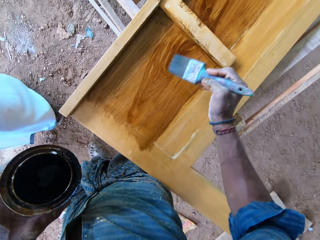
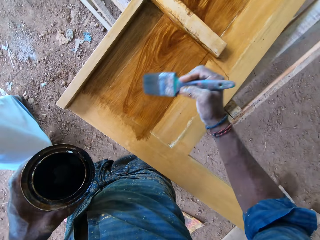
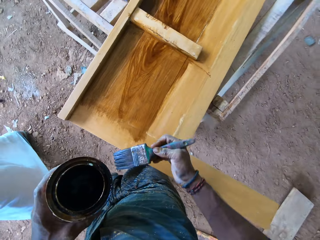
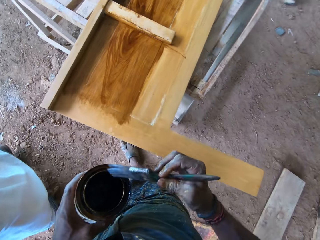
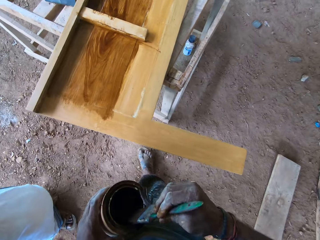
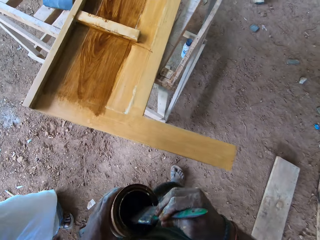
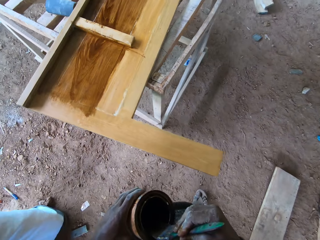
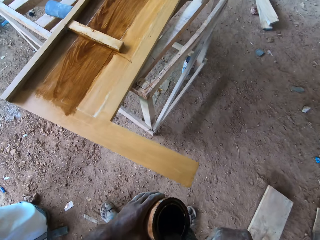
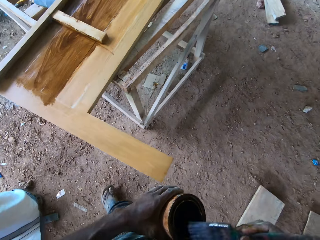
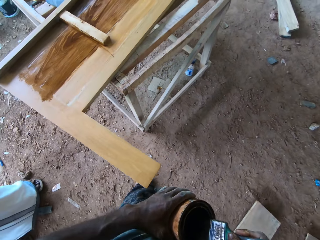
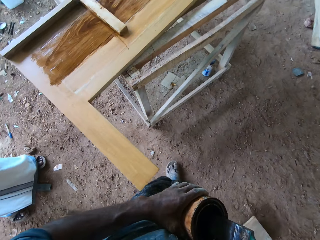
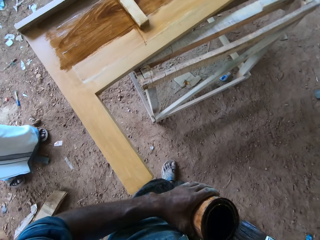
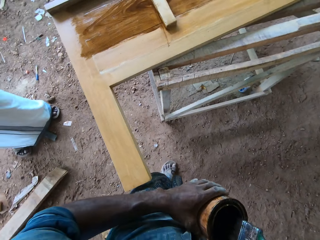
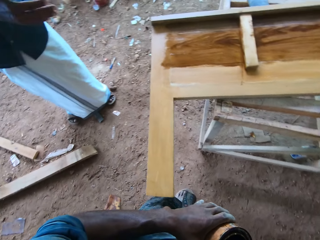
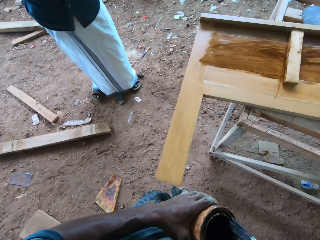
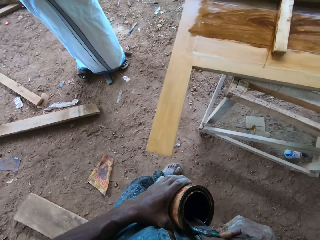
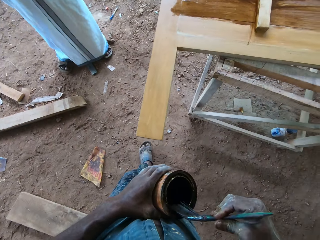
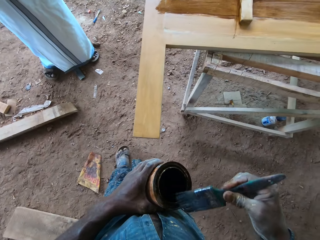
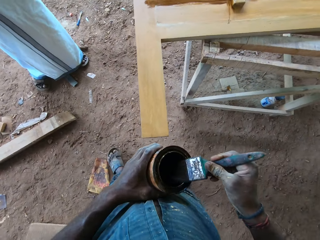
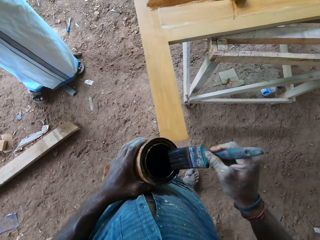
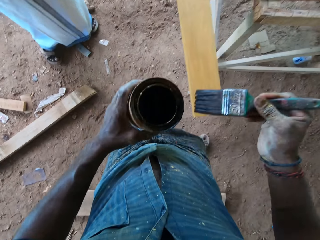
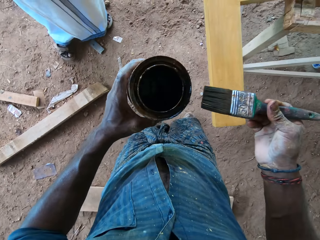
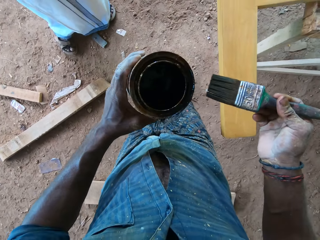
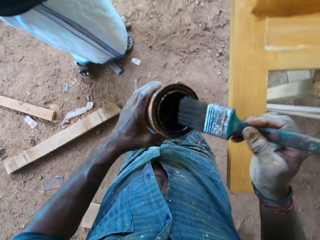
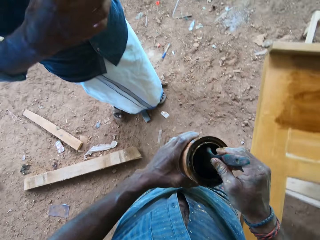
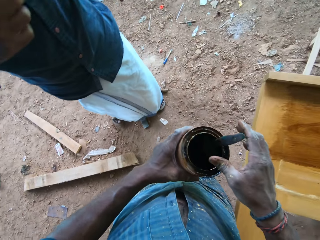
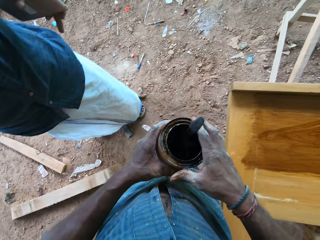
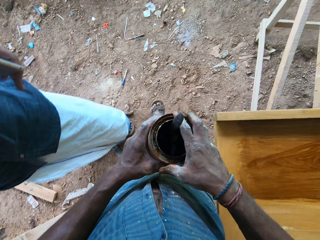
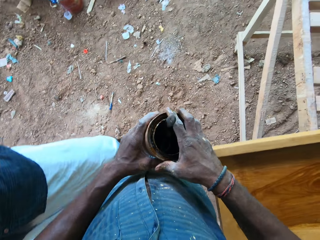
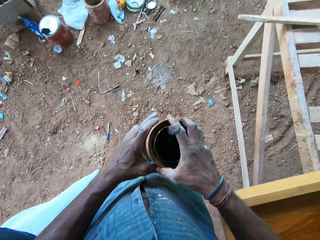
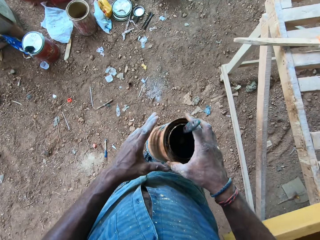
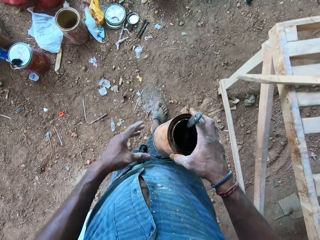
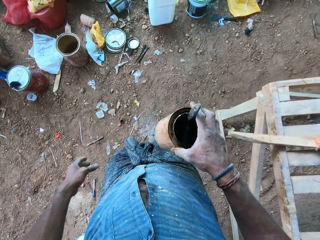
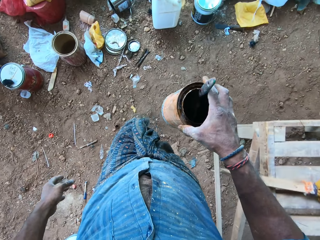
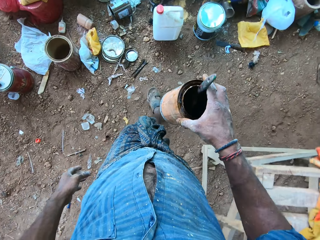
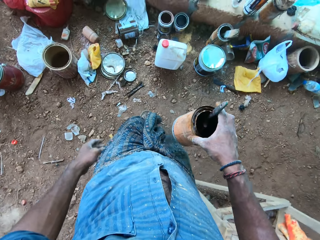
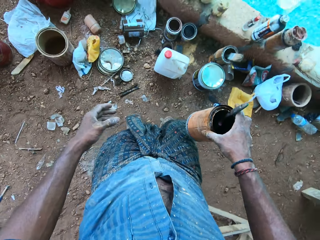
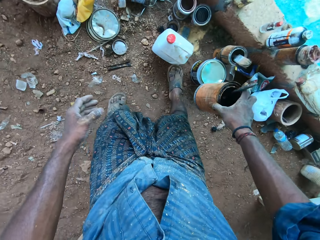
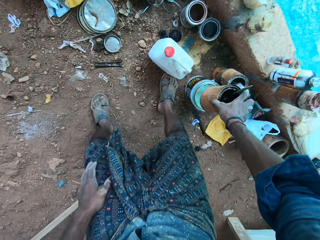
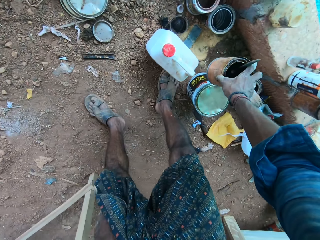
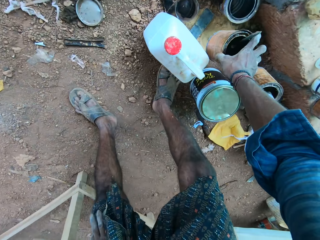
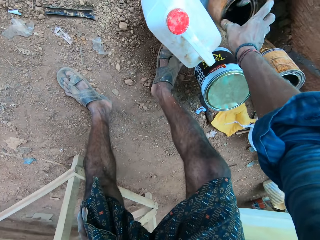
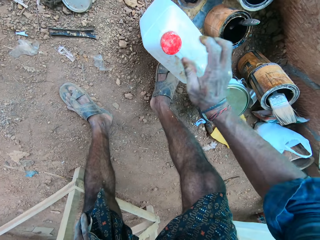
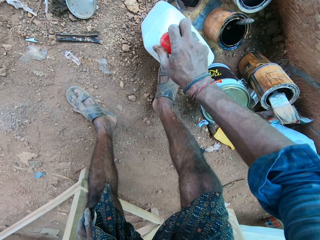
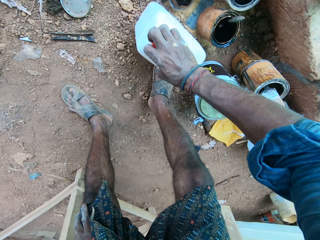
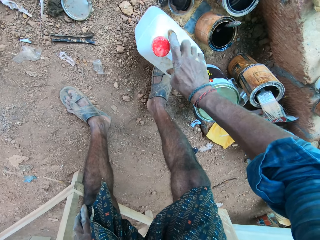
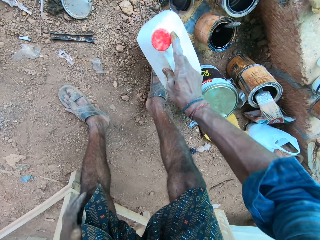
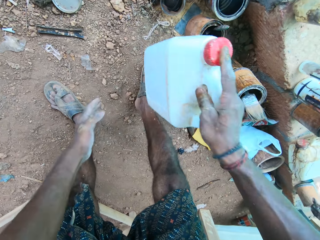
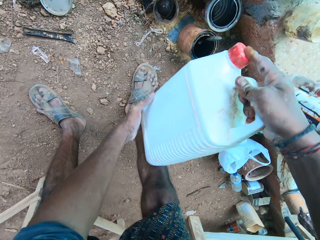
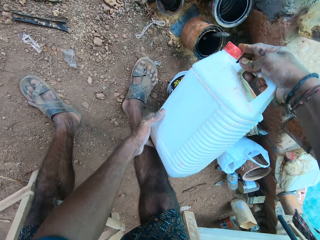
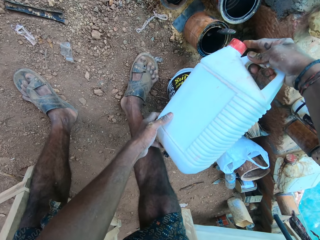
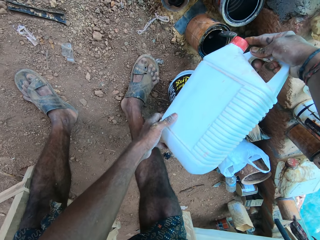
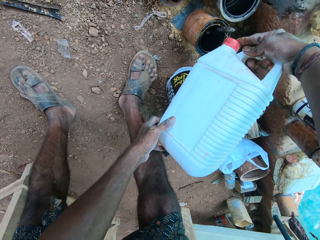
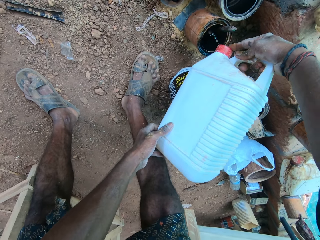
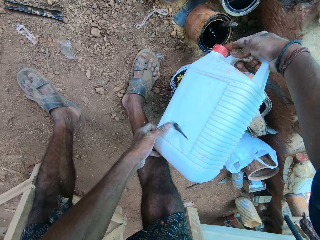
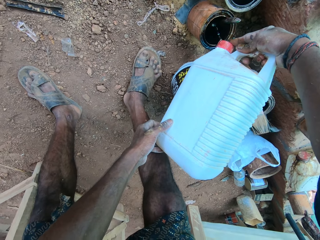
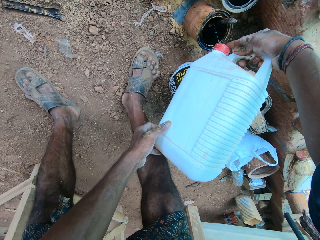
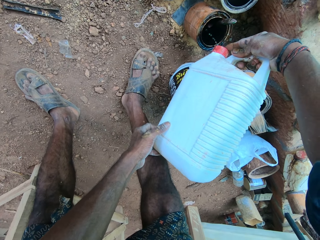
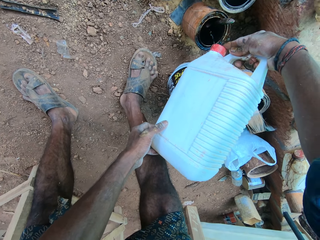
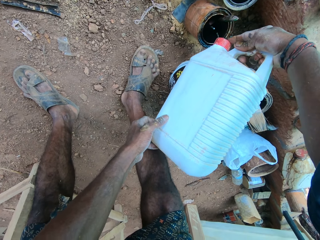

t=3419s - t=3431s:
The camera wearer slides the paintbrush along the rim of the can of oil with his right hand. He dips the paintbrush in the paint. He walks around the workshop. He dips the paintbrush in the paint. He reduces the paint on the paintbrush. He walks around the workshop. He drops the paintbrush in the can of lacquer with his right hand. He dips the paintbrush in the paint. He passes the can of lacquer from his left hand to his right hand. He drops the can of lacquer on the ground with his right hand. He twists the red cap of a gallon on the ground with his right hand. He picks up the gallon from the ground with his right hand. He holds the gallon with both hands. He pours acetone from the gallon into the can of oil on the ground with both hands.

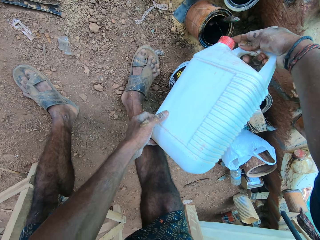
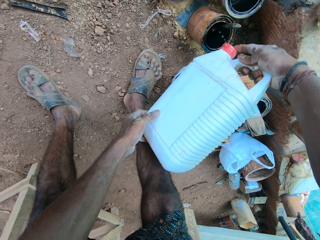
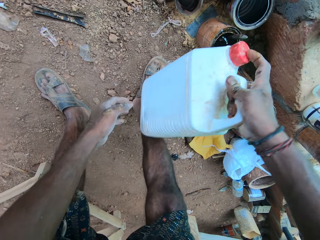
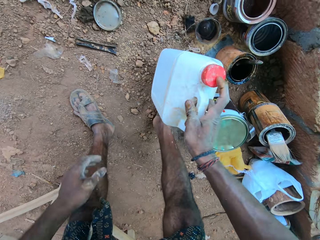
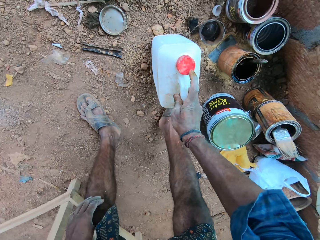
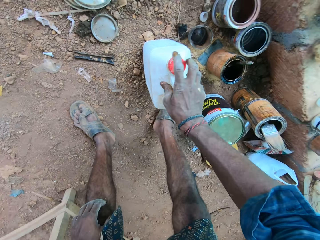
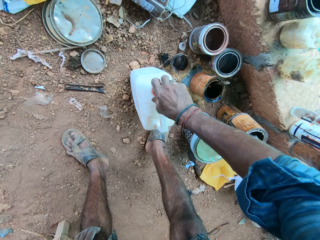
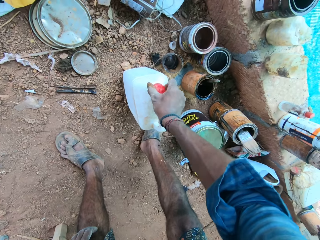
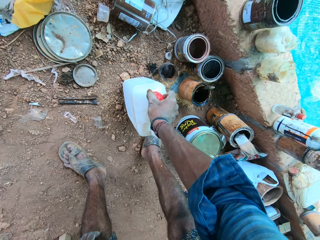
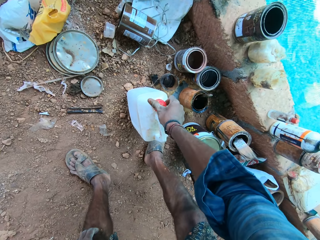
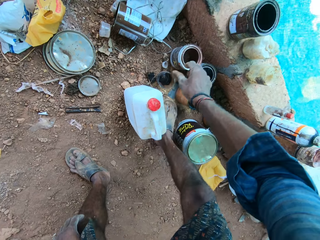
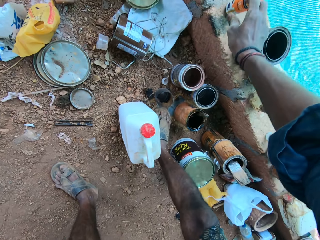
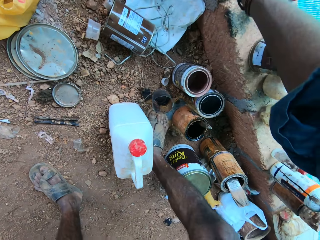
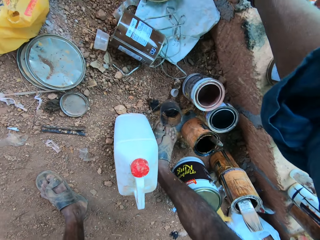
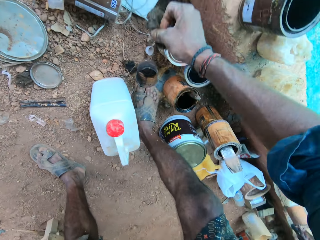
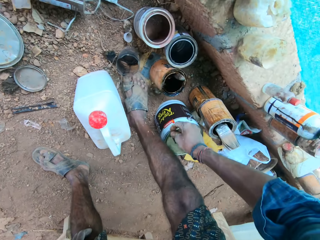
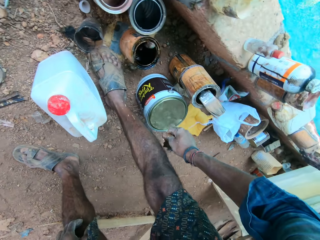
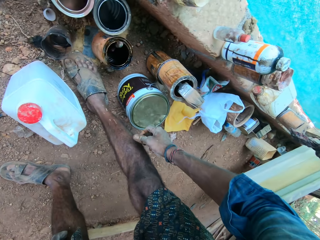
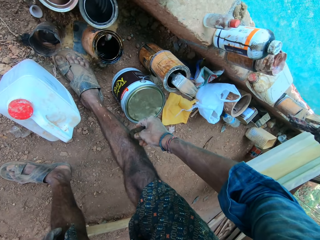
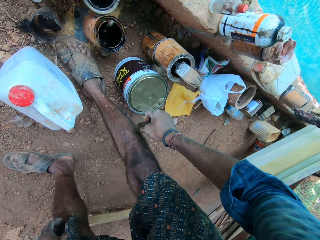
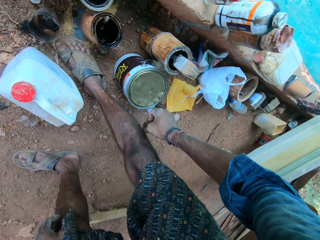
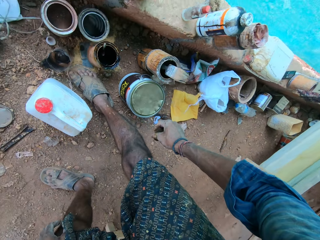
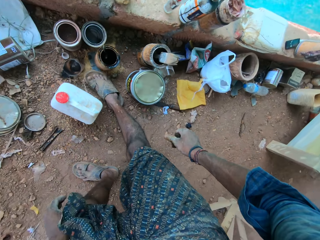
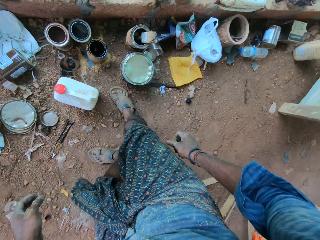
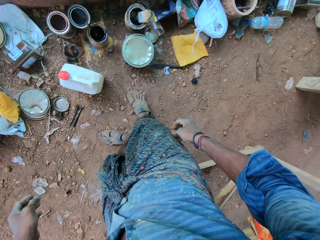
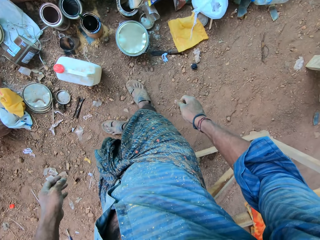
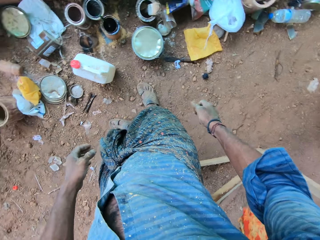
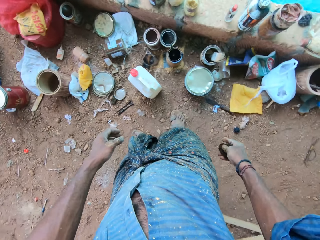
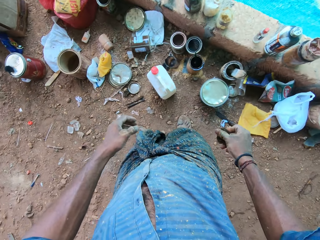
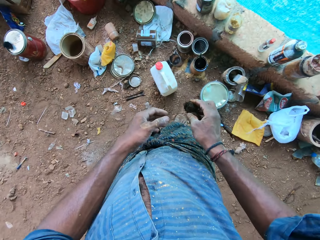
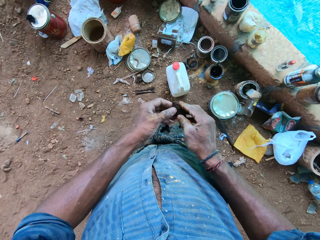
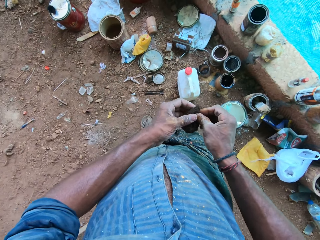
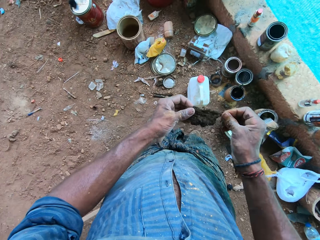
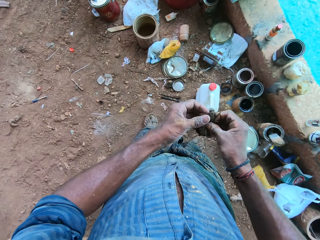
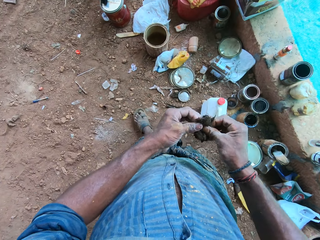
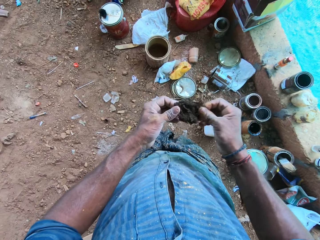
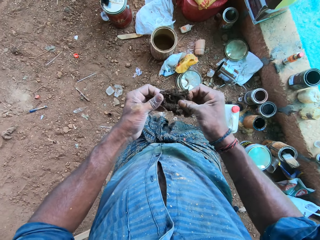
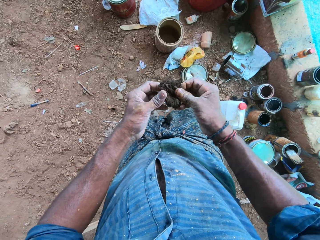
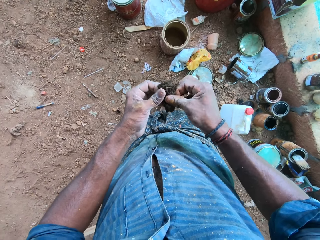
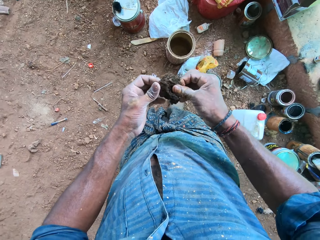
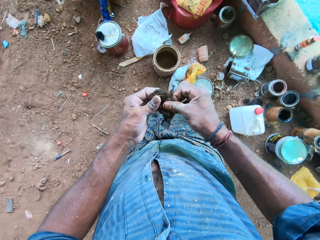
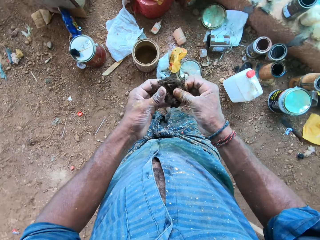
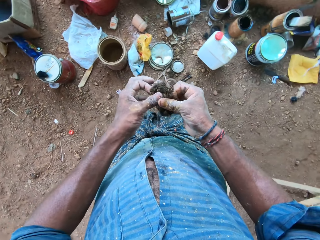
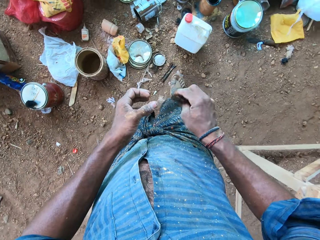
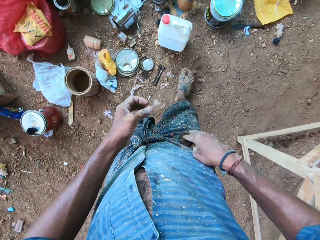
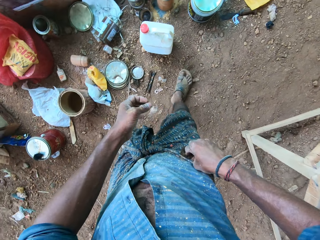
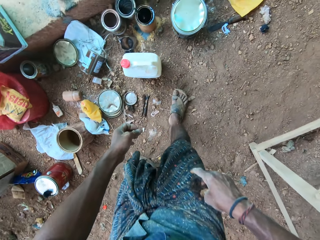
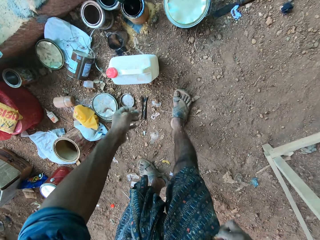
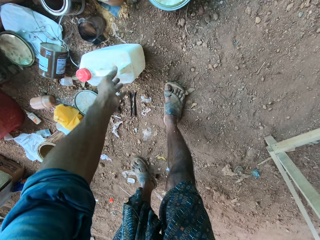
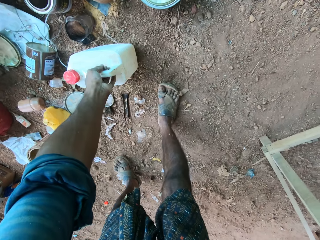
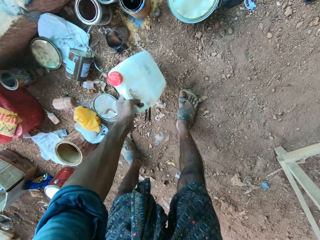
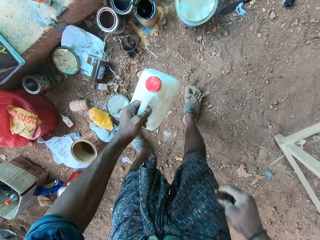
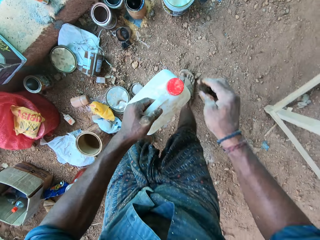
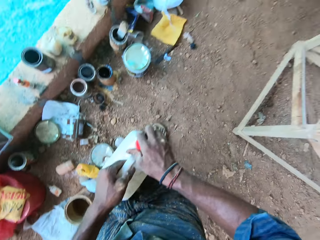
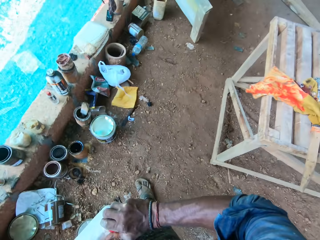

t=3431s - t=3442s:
The camera wearer holds the gallon with his right hand. He drops the gallon on the ground with his right hand. He twists the red cap of the gallon on the ground with his right hand. He picks up a sponge from the floor. Another man interacts with the man. The camera wearer stares around the floor. He squeezes the piece of black sponge in his right hand. He holds the piece of black sponge with both hands and stretches the piece of black sponge with both hands. He adjusts the piece of black sponge on a tehmat around his waist with his right hand. He picks up the gallon from the ground with his left hand.
